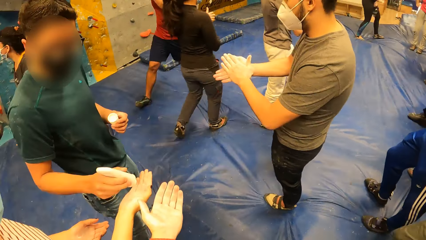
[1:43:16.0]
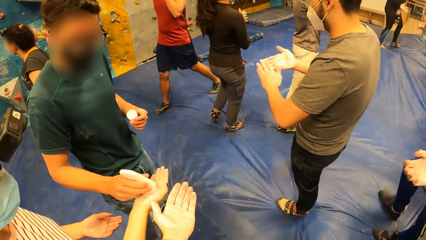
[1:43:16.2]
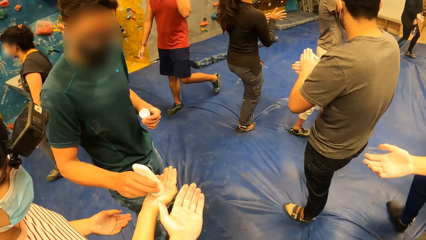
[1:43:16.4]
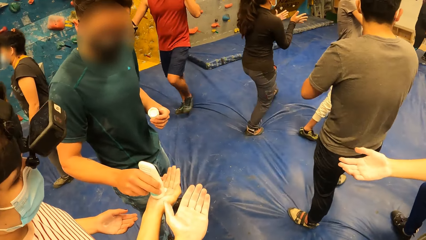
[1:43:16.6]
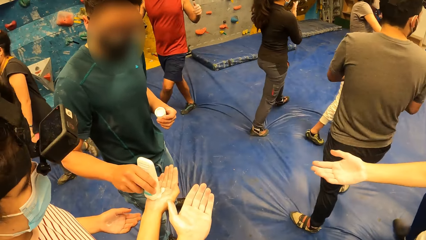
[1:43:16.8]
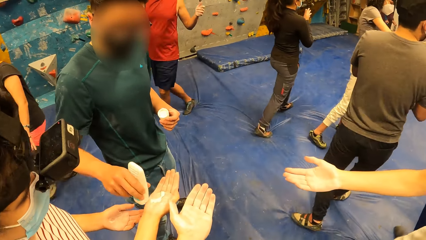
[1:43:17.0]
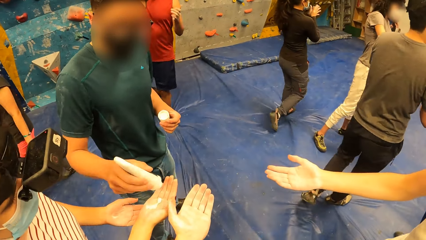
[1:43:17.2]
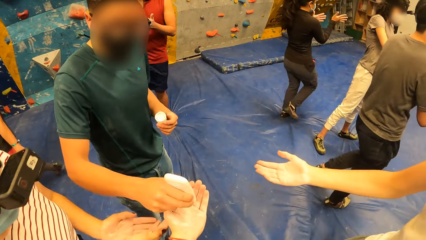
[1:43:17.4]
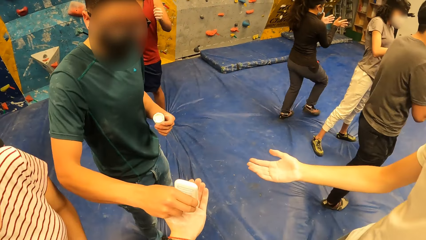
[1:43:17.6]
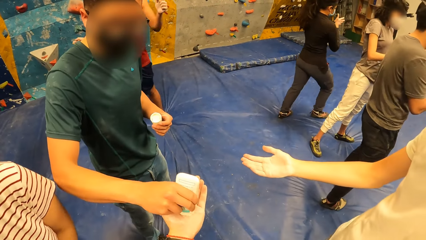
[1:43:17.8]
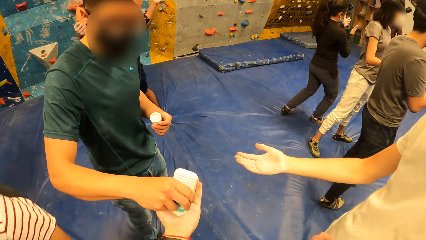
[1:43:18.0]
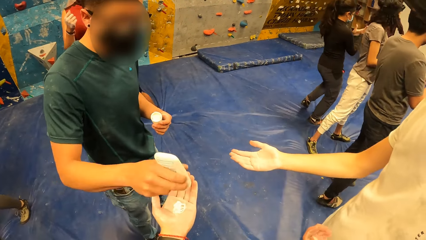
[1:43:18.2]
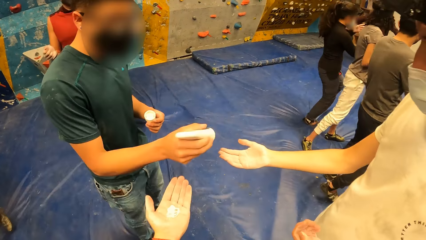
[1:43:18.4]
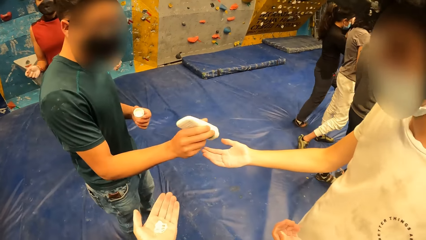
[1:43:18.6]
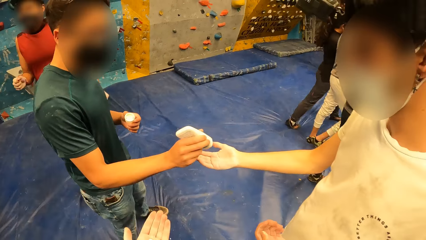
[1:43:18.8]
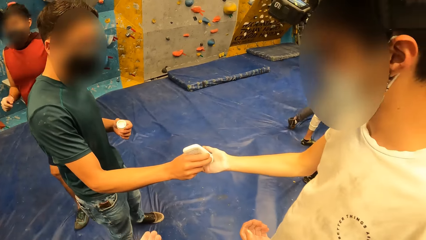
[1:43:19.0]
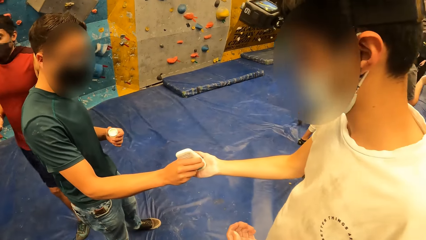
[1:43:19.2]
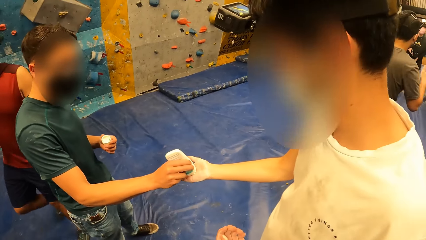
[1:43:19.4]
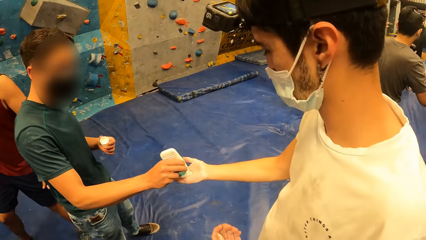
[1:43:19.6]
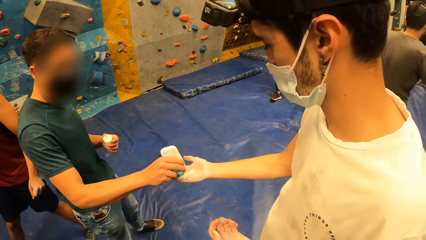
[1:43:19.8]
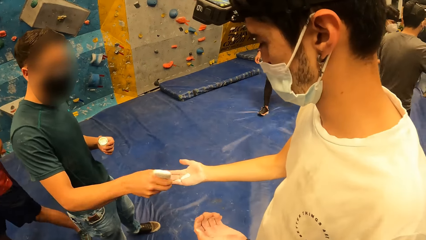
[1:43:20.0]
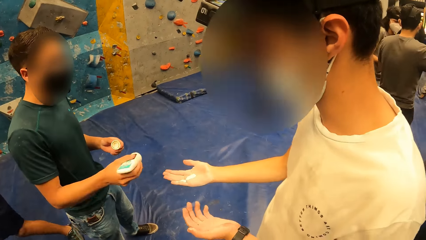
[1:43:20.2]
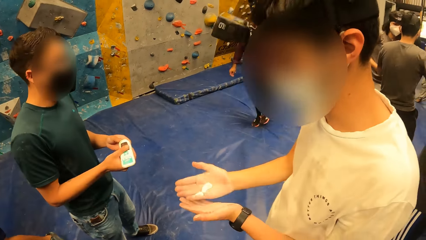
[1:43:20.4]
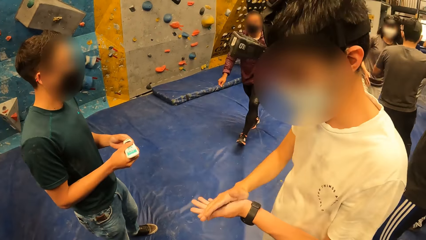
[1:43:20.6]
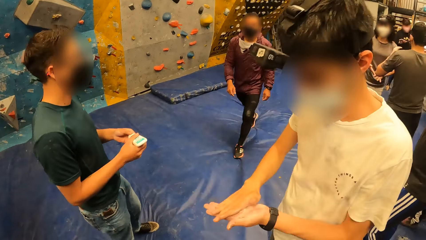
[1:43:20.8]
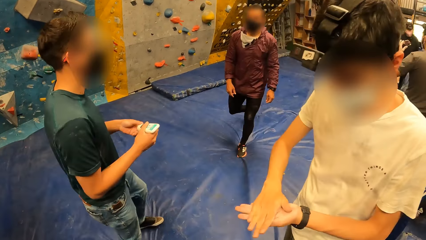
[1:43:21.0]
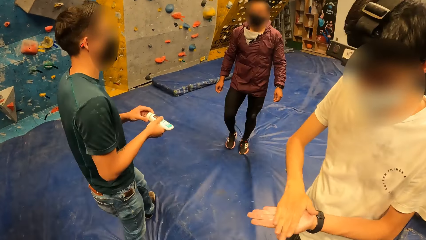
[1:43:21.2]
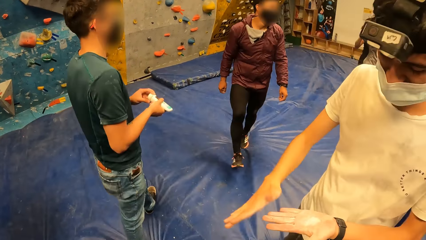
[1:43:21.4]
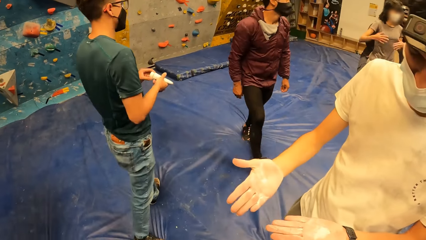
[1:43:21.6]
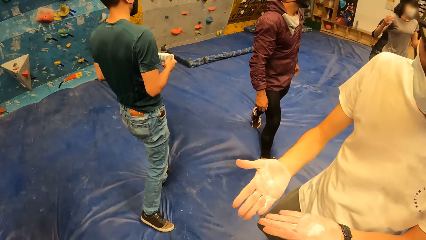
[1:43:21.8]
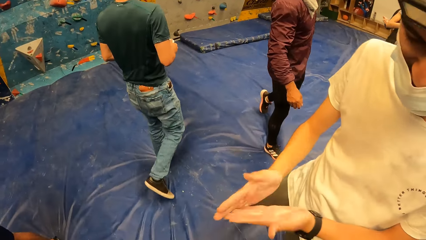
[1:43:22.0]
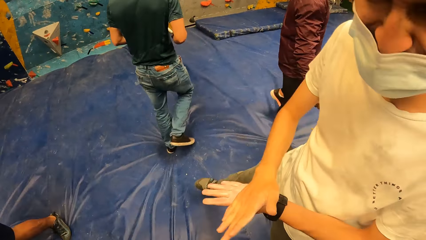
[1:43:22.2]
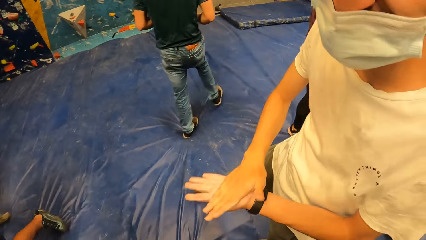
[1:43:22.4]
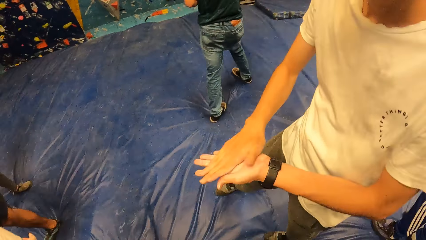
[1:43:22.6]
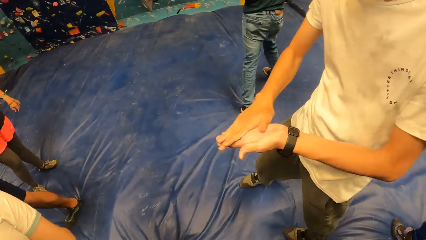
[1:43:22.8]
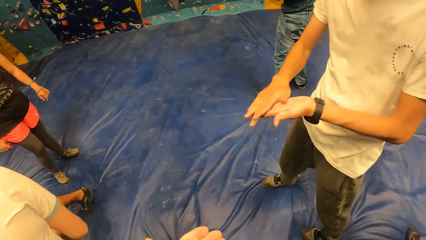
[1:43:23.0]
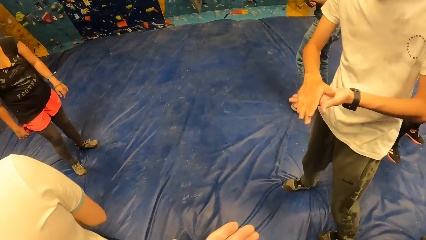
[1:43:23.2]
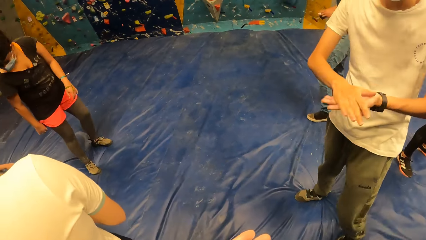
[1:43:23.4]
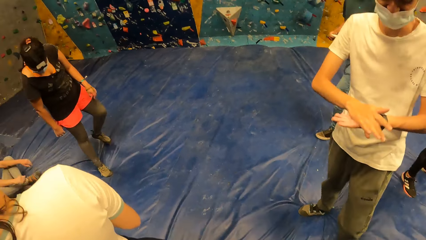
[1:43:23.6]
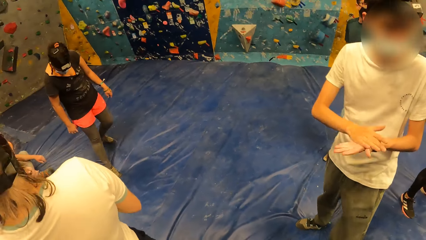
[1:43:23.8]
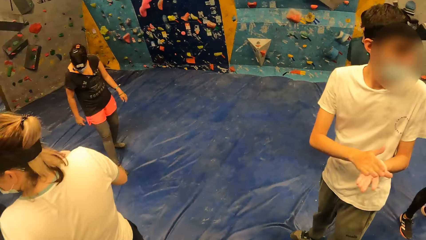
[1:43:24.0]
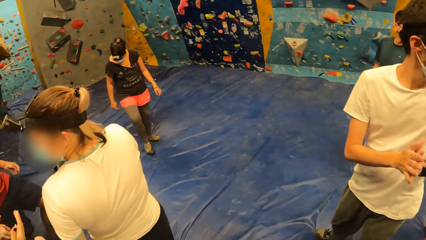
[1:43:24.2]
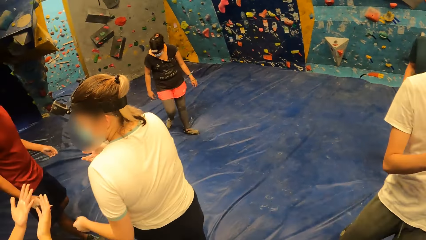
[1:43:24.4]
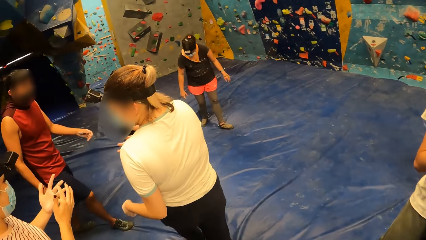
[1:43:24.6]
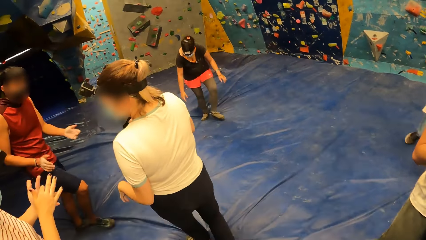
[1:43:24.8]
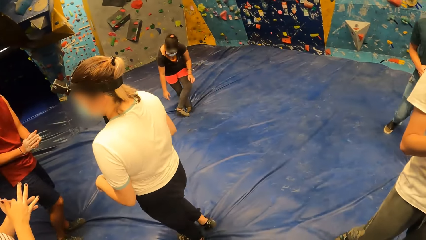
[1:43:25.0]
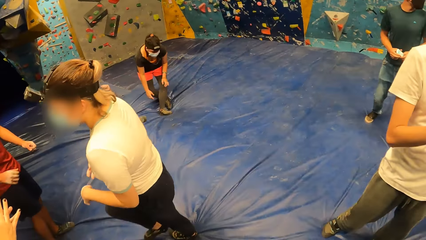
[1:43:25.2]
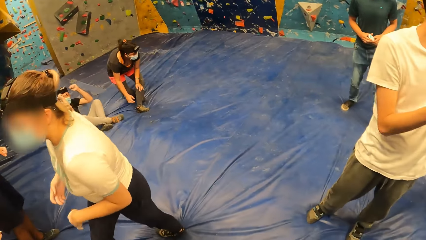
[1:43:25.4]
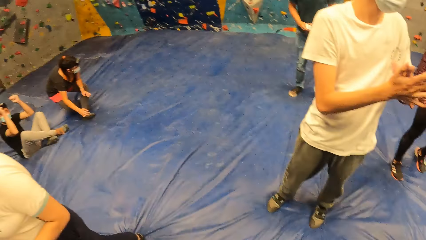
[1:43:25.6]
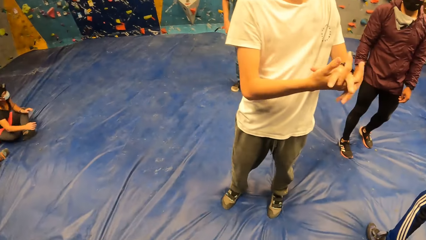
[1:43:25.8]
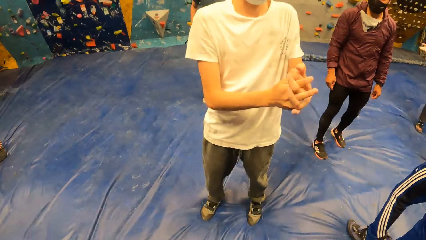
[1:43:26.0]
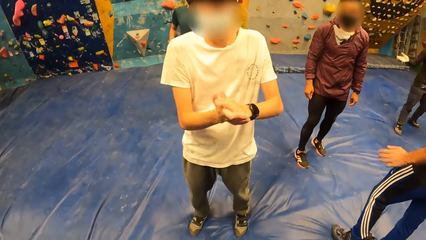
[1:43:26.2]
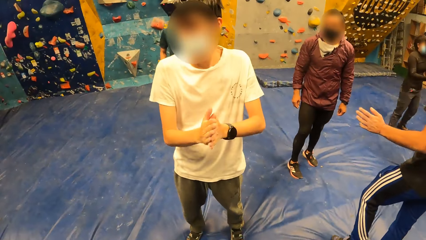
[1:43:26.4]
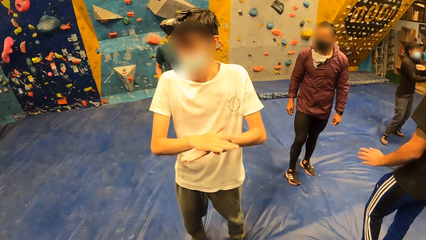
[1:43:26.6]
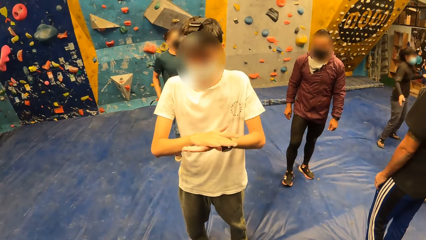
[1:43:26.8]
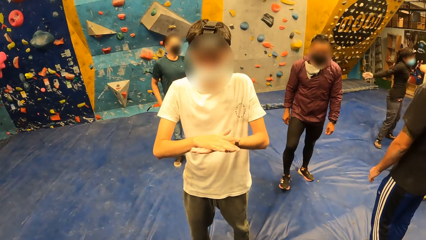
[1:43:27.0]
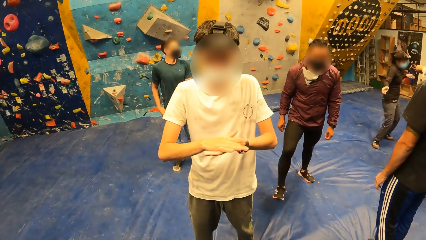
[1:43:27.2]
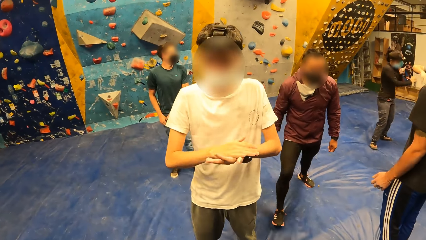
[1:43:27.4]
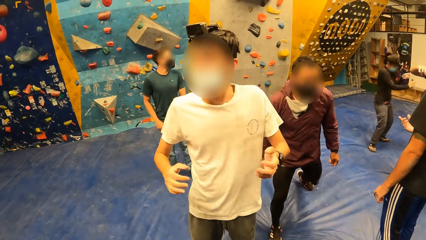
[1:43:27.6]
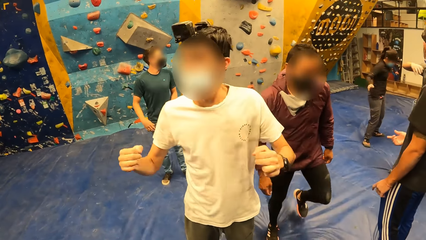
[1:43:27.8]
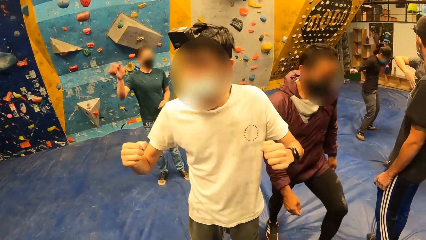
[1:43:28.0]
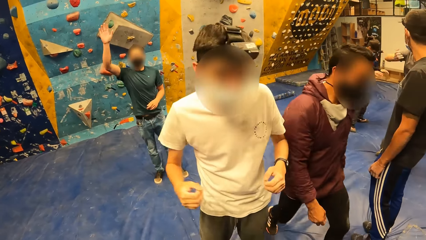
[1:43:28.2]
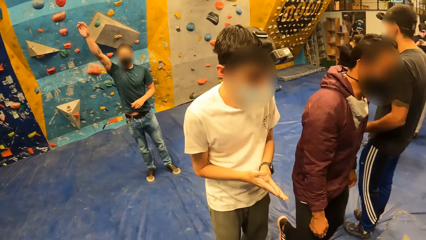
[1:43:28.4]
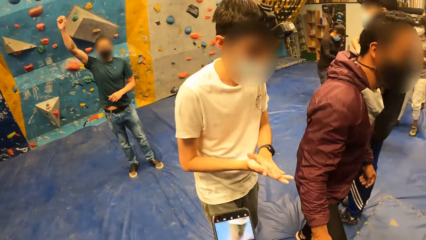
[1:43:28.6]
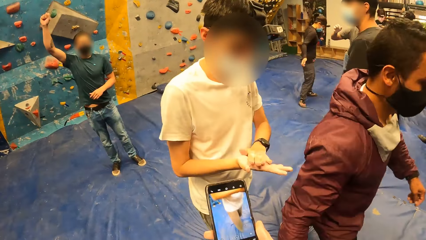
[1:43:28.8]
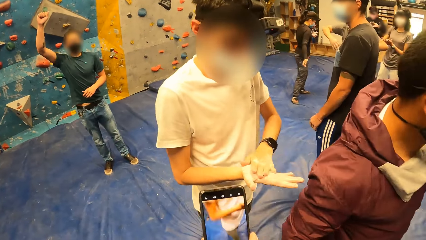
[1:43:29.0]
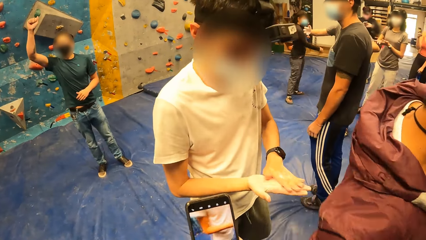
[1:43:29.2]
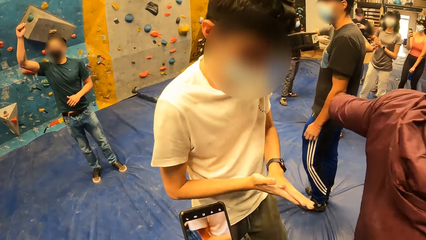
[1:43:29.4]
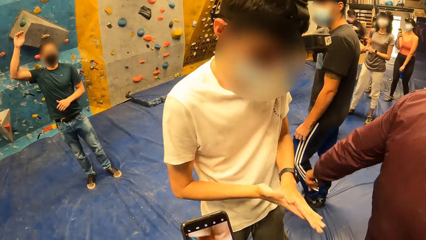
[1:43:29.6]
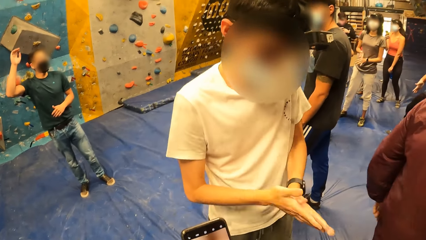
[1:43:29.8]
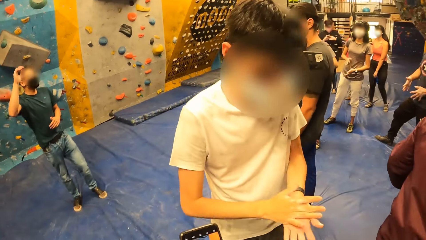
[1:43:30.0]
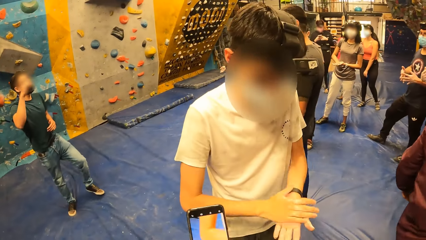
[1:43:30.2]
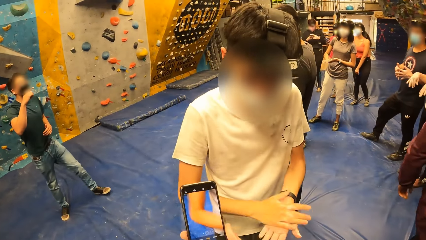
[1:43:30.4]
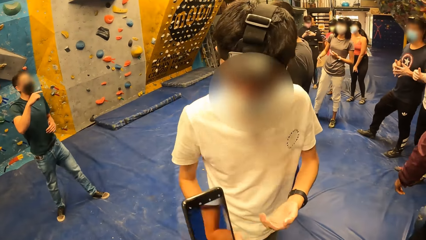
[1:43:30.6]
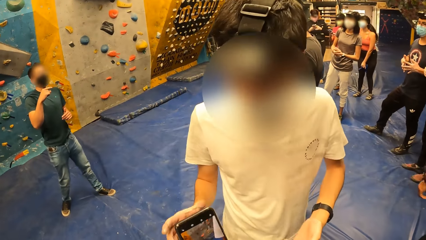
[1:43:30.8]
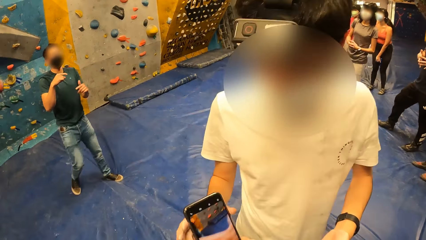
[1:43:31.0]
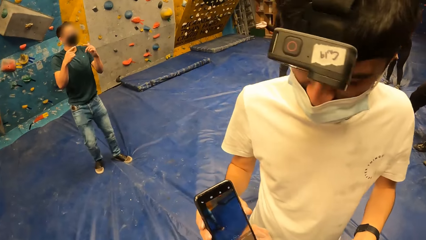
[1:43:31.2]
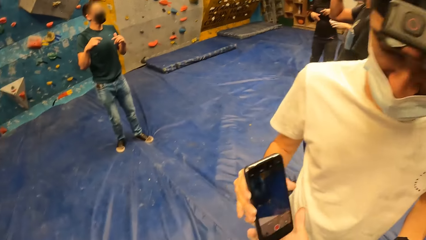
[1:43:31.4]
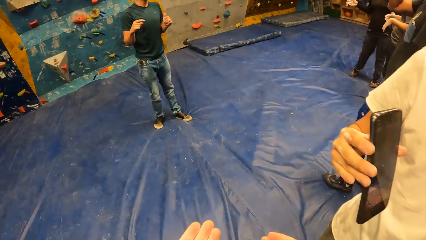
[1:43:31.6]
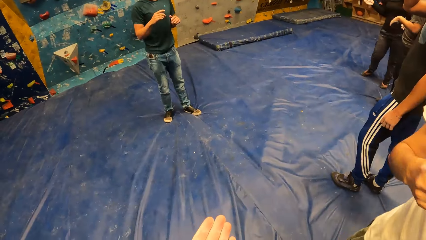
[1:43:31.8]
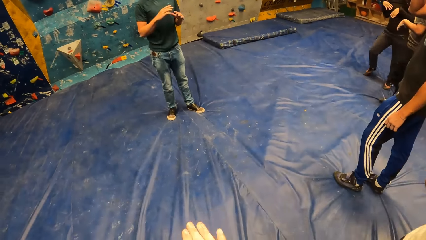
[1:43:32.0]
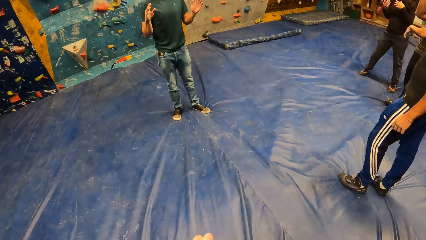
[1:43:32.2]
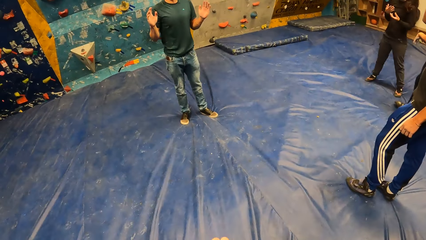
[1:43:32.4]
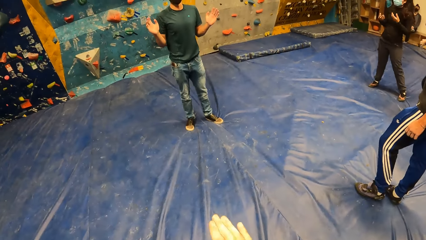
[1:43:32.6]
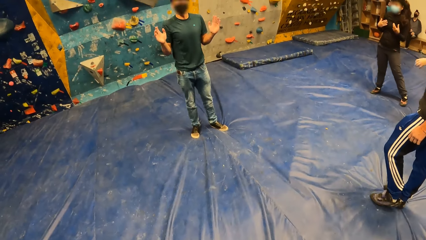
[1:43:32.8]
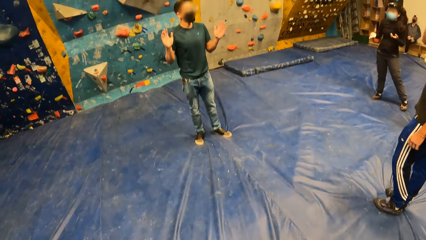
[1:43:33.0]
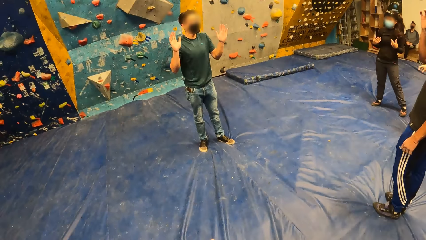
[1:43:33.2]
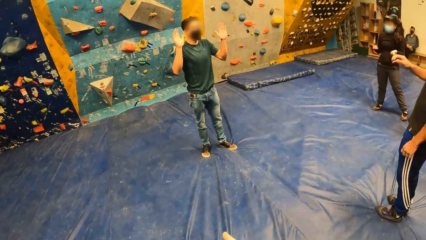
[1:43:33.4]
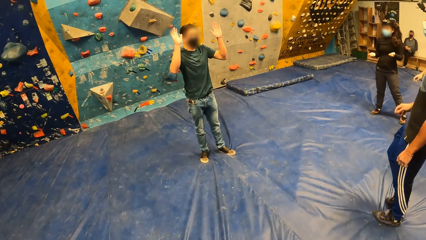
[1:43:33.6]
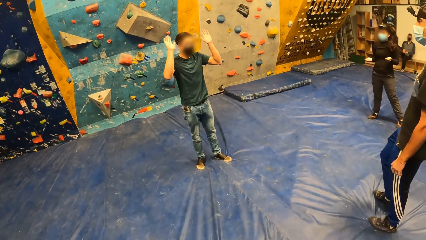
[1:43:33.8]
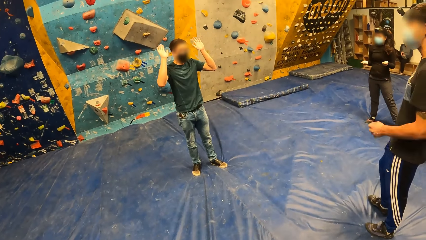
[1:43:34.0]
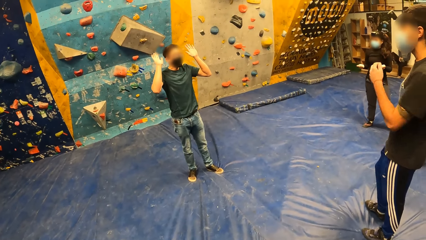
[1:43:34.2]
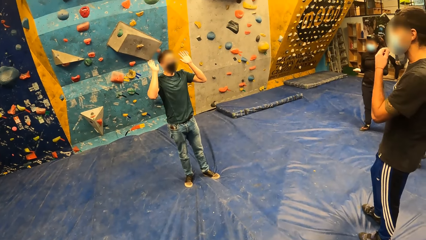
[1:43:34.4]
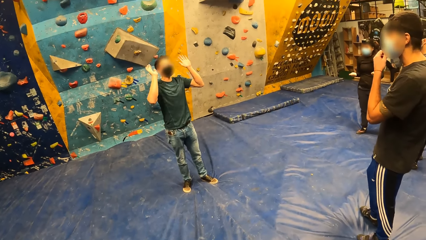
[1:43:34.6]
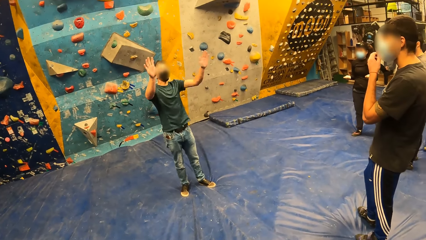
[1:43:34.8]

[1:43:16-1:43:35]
The camera wearer receives lotion from the man with her left hand. The man closes the bottle of lotion with his left hand. The man demonstrates to the camera wearer and the group of people. The camera wearer operates the phone. She gives the man the phone.
